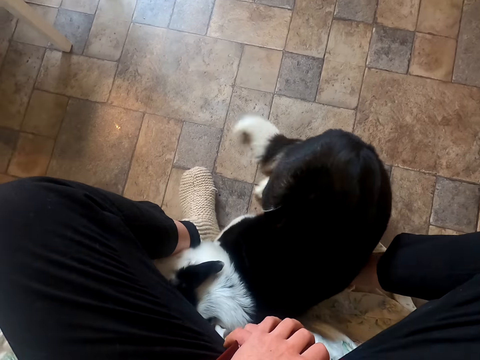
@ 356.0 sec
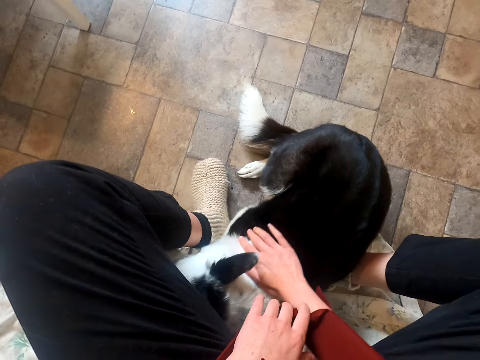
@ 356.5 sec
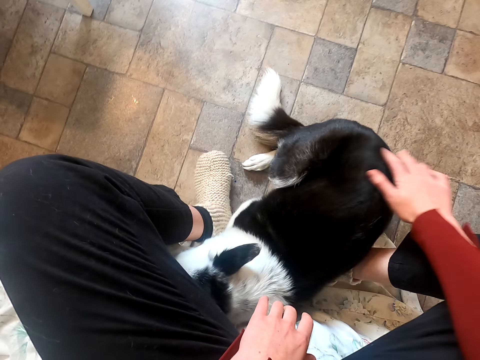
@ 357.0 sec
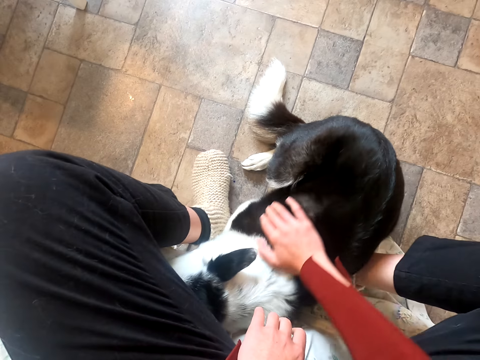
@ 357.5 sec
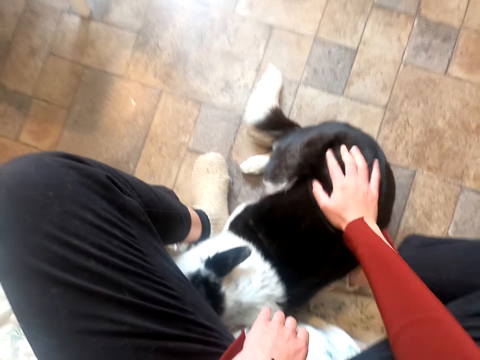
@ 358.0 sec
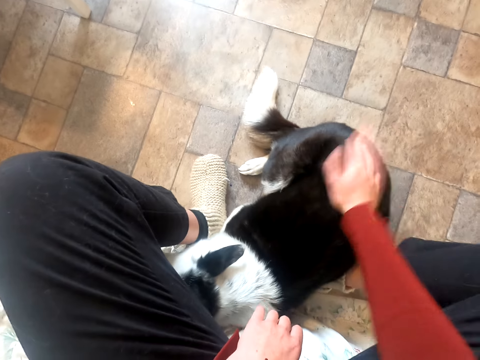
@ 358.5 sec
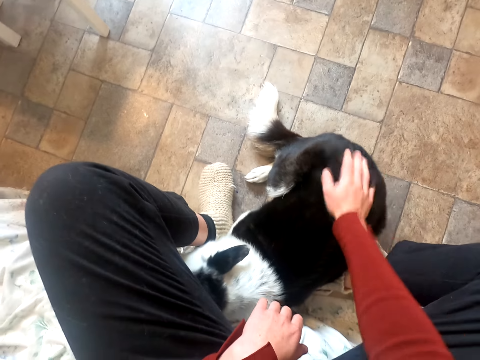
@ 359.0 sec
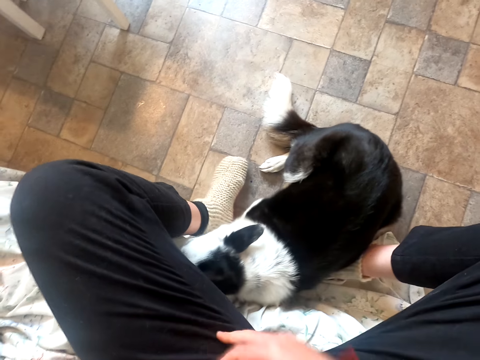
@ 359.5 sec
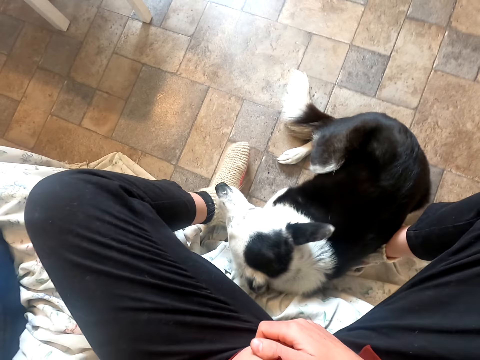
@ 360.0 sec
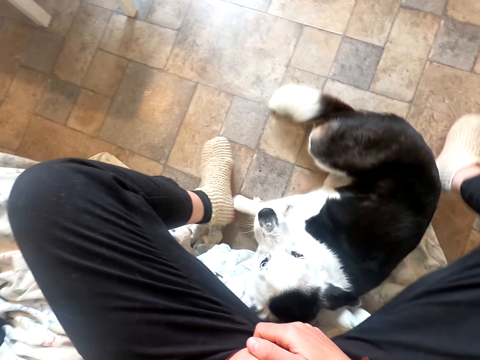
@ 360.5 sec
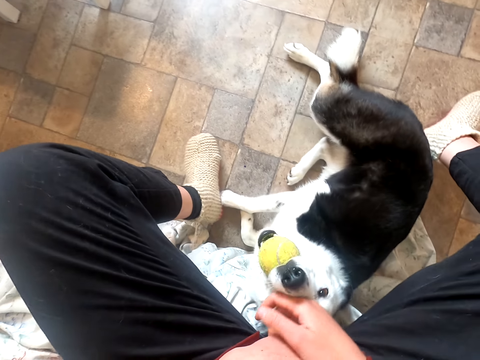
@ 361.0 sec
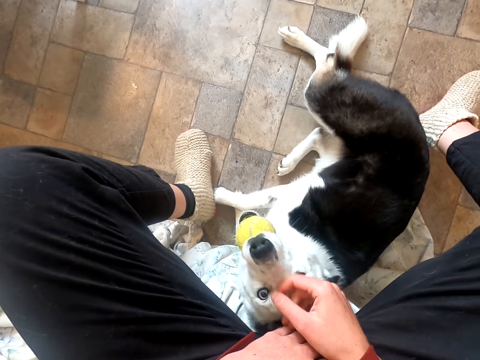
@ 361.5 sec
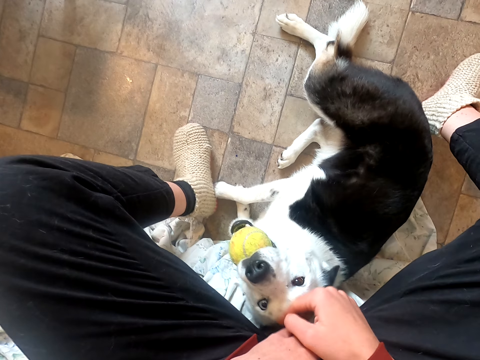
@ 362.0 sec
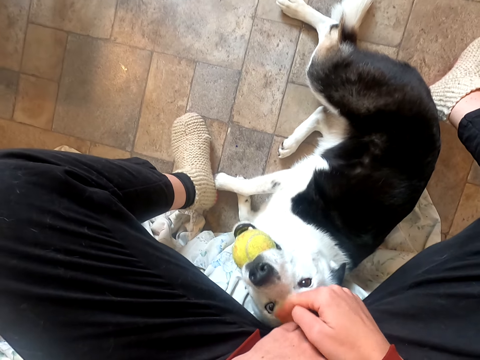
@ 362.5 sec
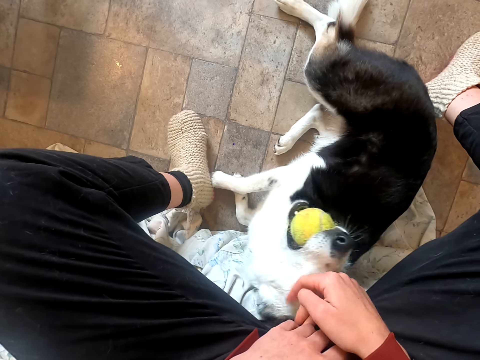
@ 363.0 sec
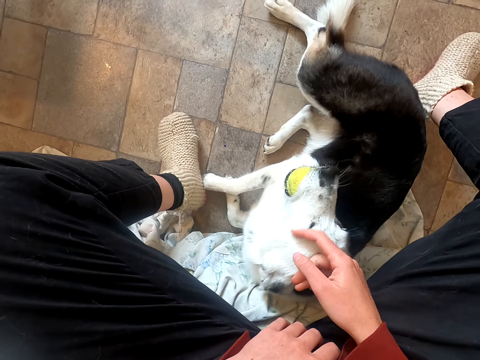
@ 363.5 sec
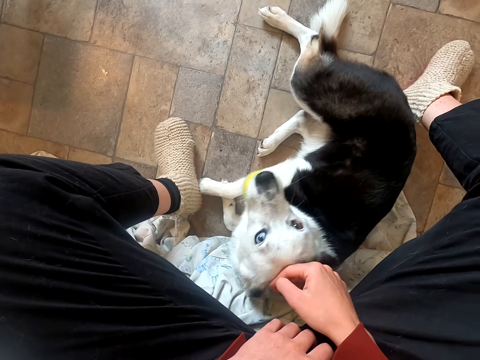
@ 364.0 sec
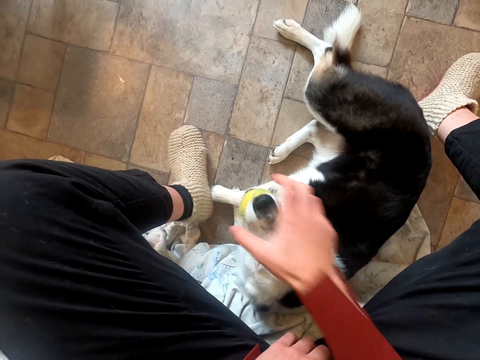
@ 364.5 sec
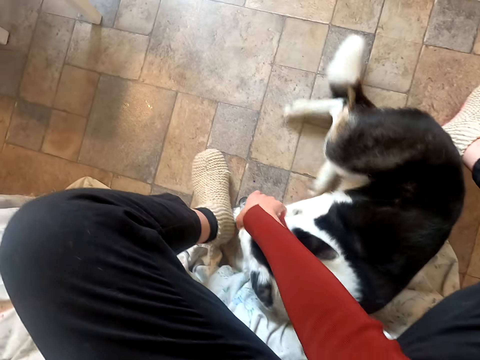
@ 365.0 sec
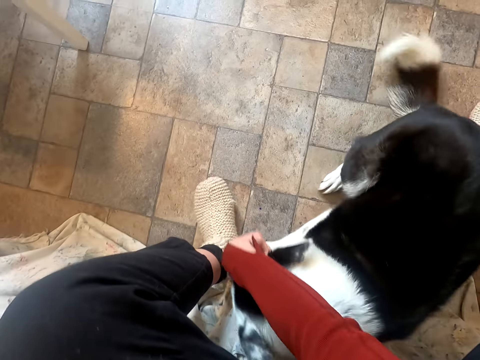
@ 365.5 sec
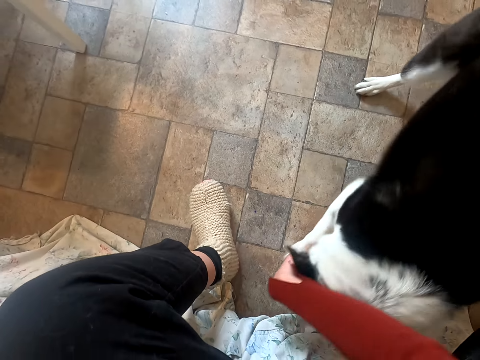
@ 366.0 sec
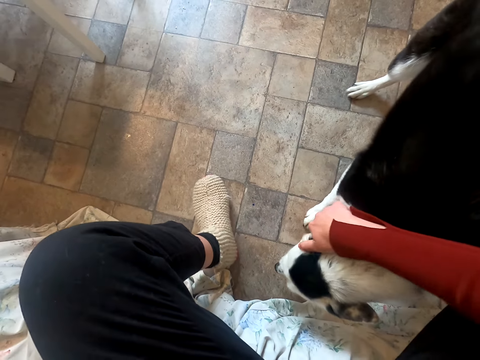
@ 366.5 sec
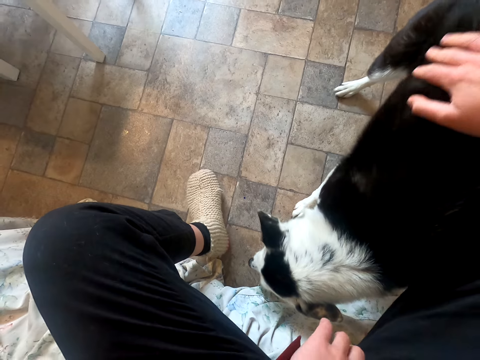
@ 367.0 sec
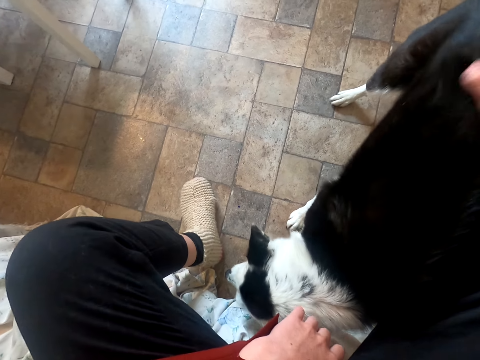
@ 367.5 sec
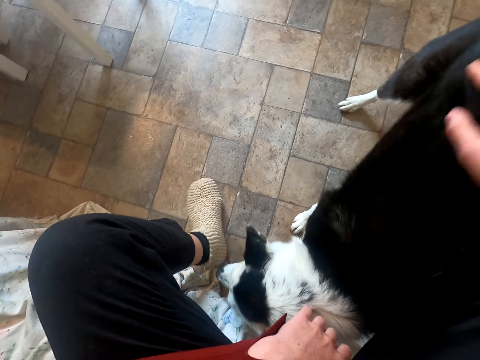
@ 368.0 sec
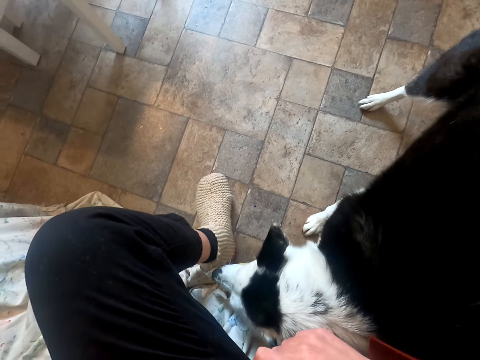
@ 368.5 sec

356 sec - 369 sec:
The camera wearer rubs the dog. They tap the dog.

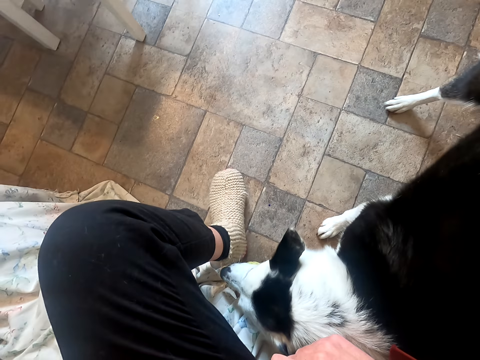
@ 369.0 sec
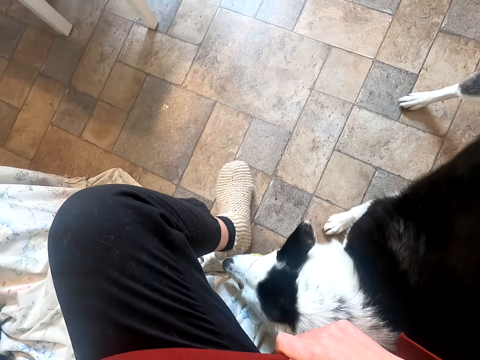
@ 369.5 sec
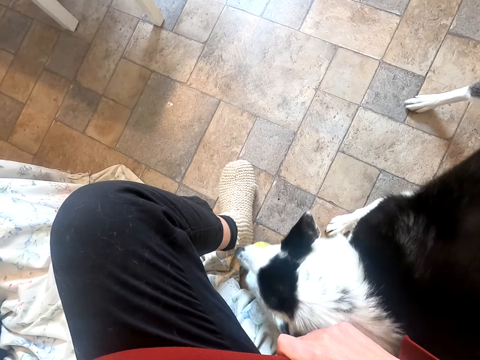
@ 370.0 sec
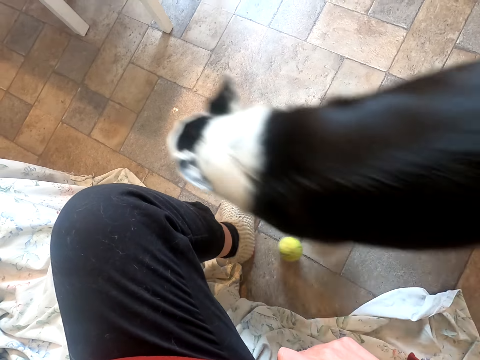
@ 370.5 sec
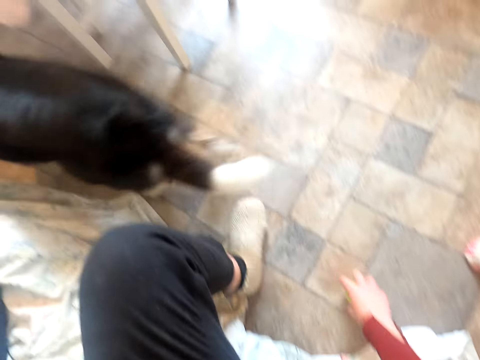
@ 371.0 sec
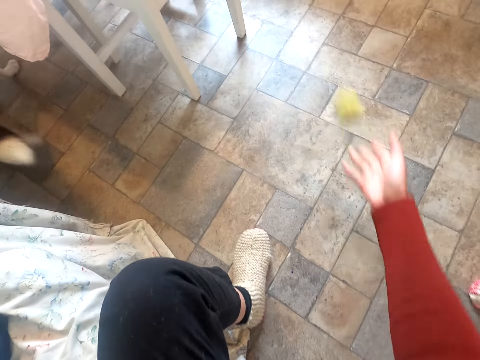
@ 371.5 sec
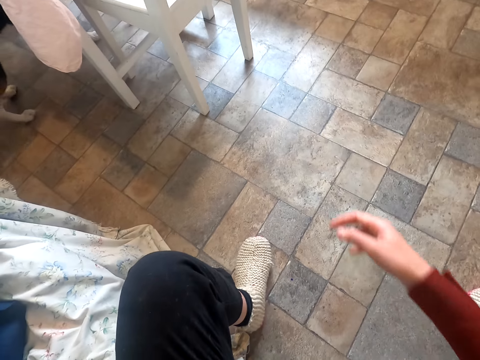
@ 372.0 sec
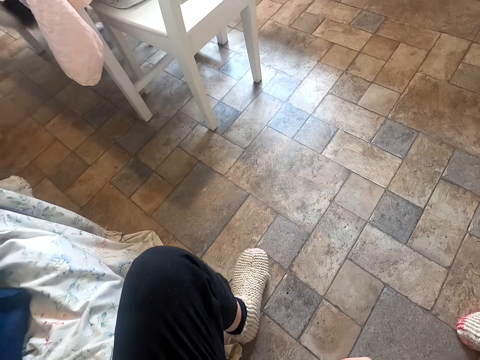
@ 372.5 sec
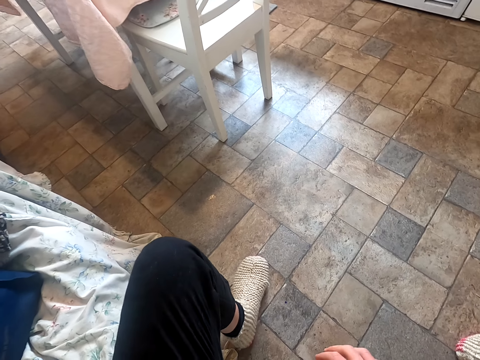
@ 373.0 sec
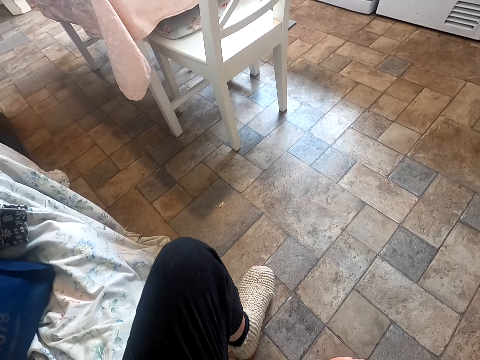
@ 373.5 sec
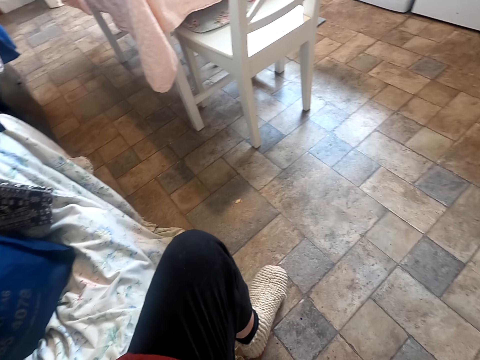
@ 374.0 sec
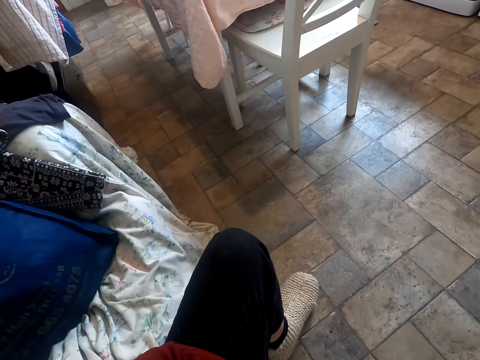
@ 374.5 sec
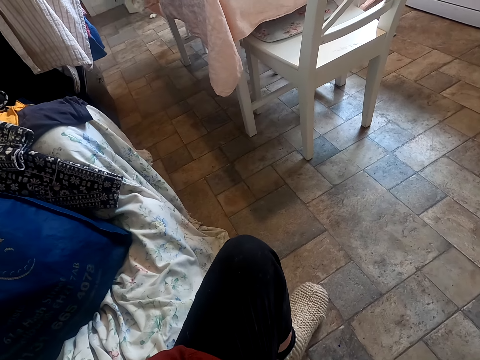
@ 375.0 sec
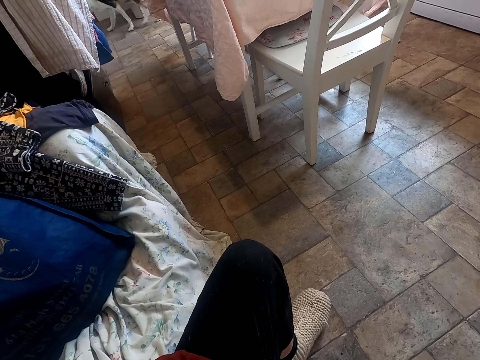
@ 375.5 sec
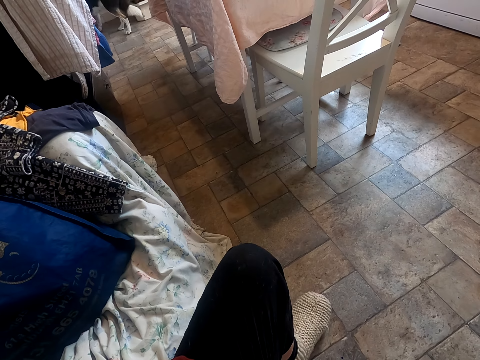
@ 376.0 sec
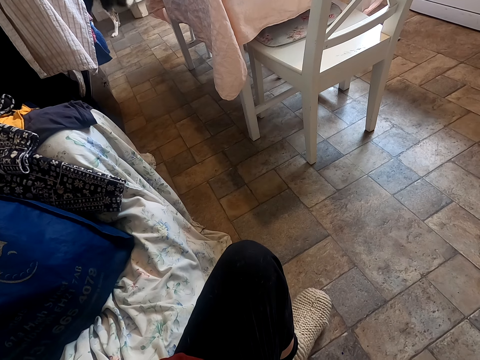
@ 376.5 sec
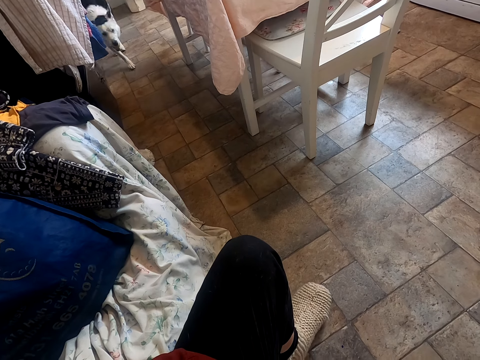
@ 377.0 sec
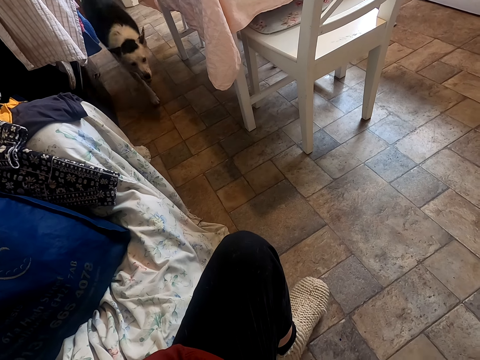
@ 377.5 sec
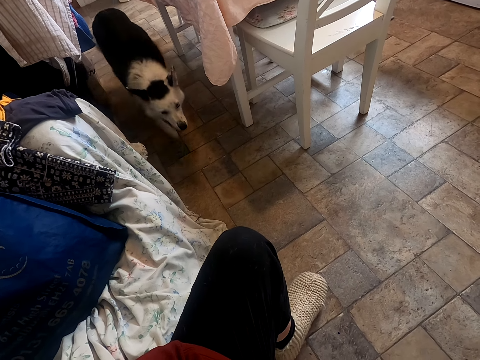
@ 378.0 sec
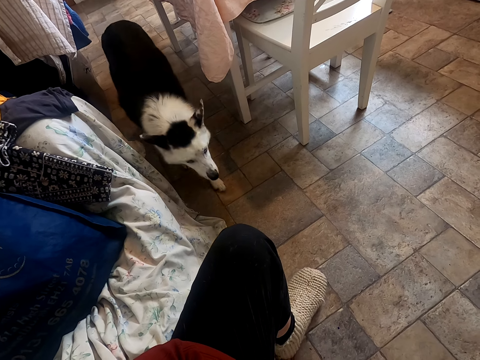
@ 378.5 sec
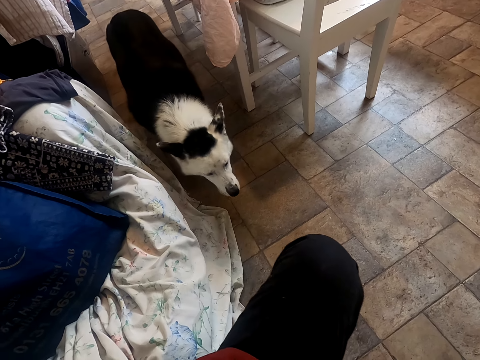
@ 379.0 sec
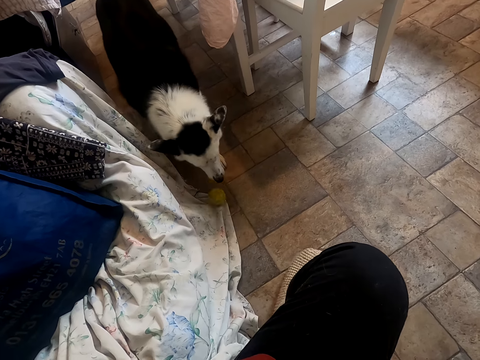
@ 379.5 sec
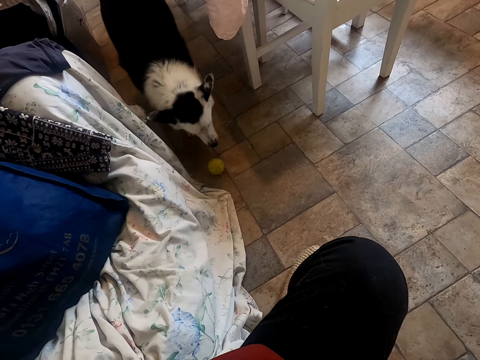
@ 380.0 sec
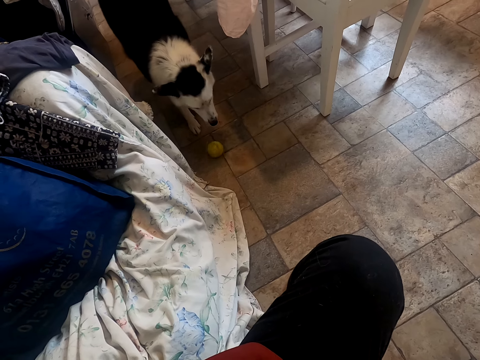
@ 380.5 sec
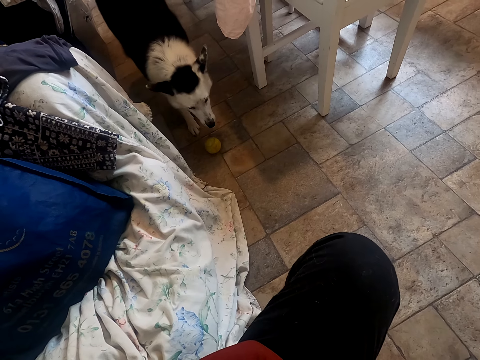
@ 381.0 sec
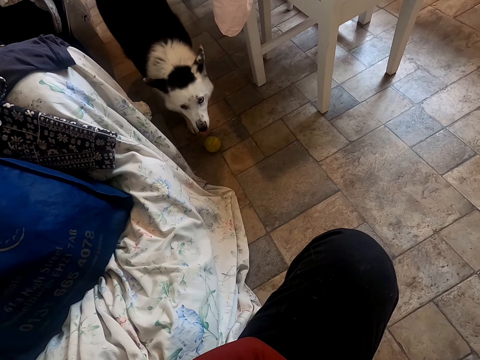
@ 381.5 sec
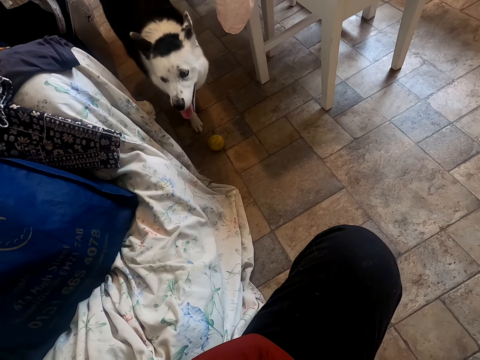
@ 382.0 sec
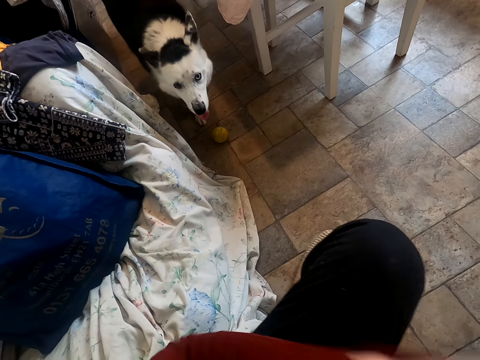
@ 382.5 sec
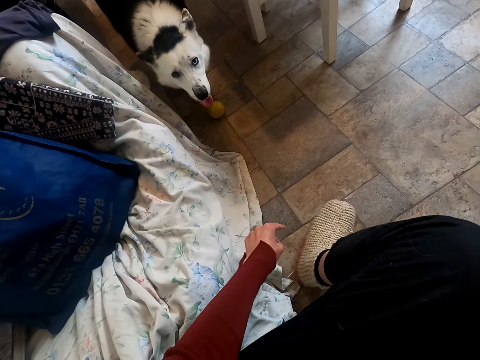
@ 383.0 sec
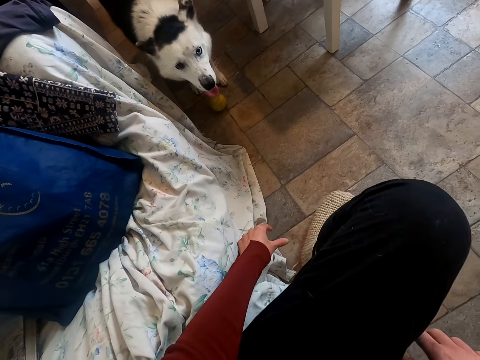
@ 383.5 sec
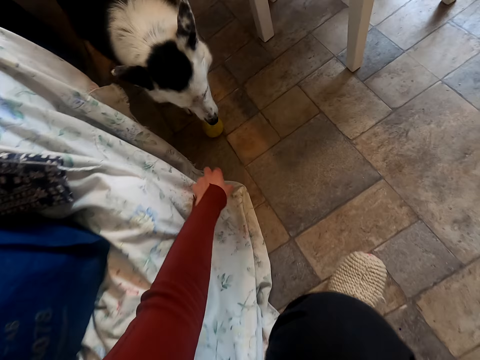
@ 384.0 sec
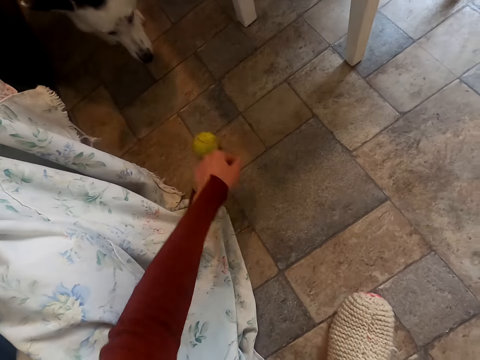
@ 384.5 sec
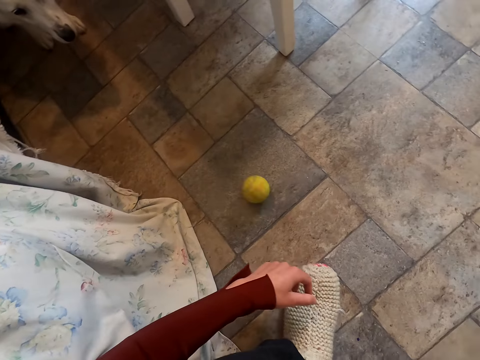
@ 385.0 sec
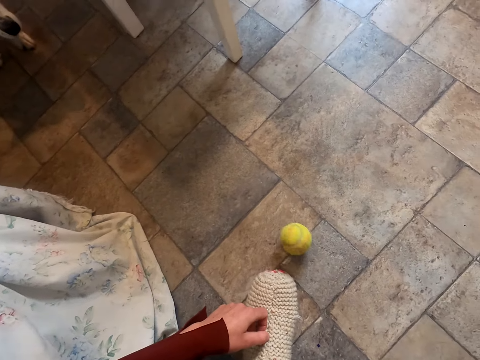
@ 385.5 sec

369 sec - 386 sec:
The camera wearer picks up the ball. He throws the ball. He gestures with his hand. He moves the ball.
